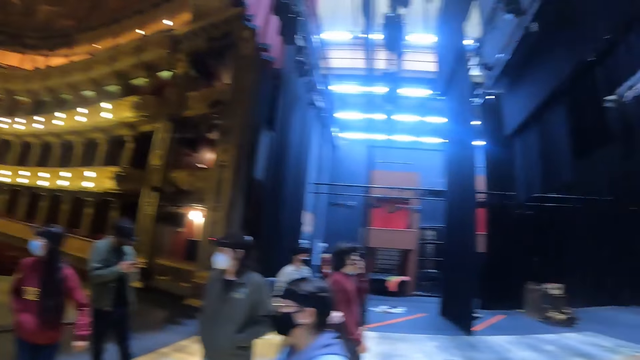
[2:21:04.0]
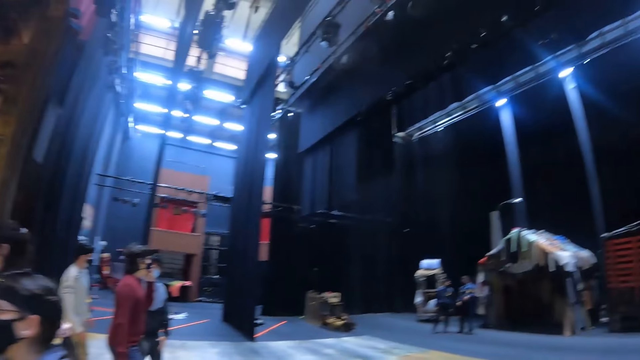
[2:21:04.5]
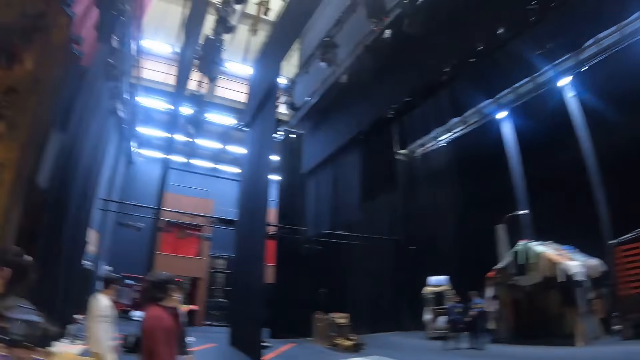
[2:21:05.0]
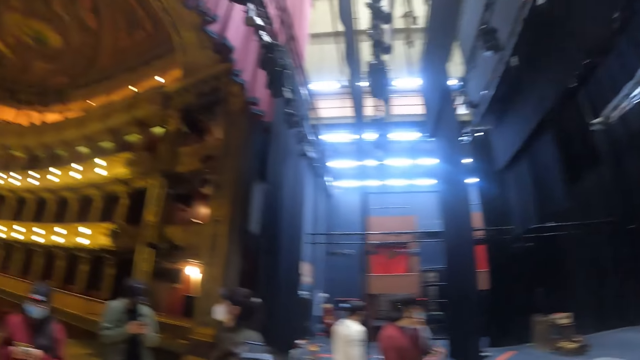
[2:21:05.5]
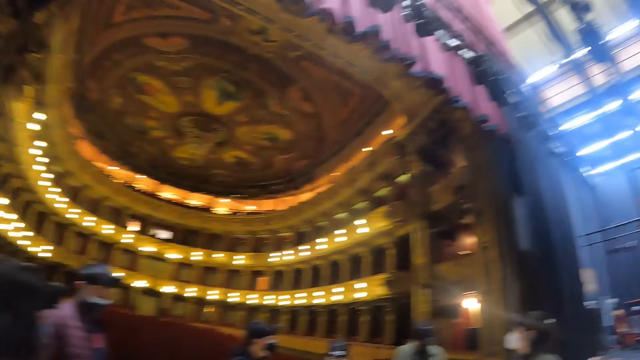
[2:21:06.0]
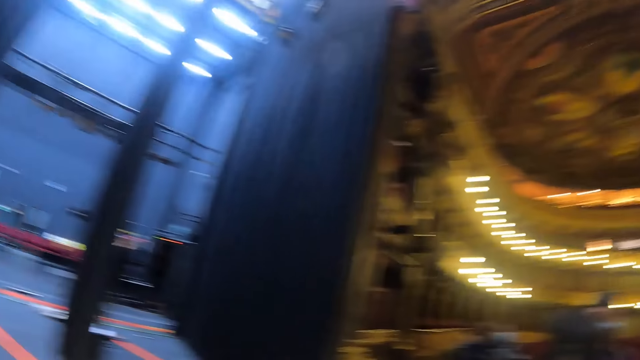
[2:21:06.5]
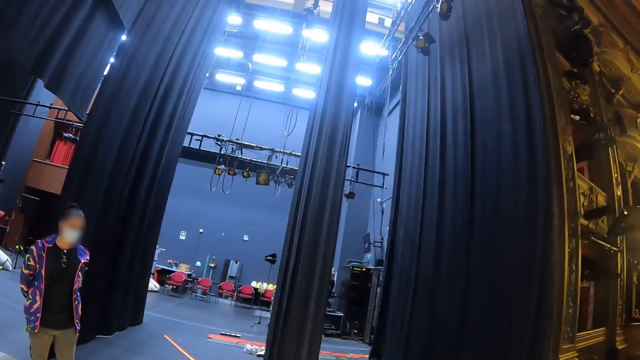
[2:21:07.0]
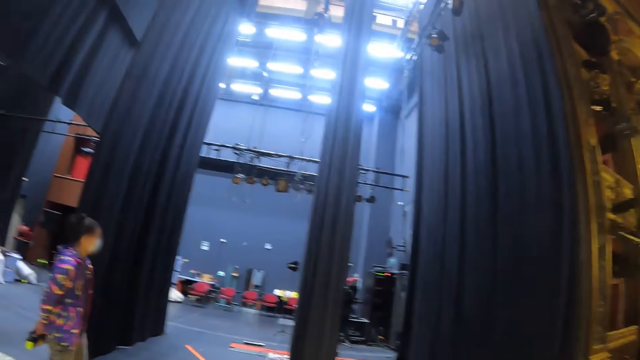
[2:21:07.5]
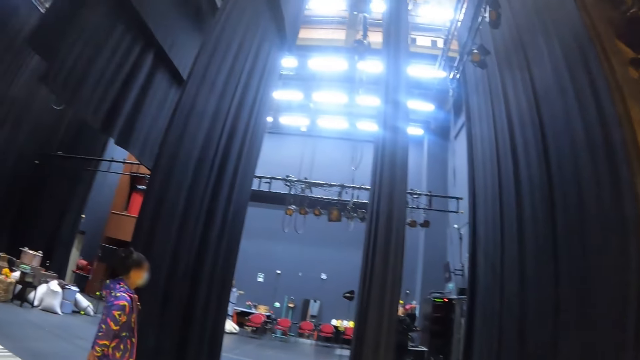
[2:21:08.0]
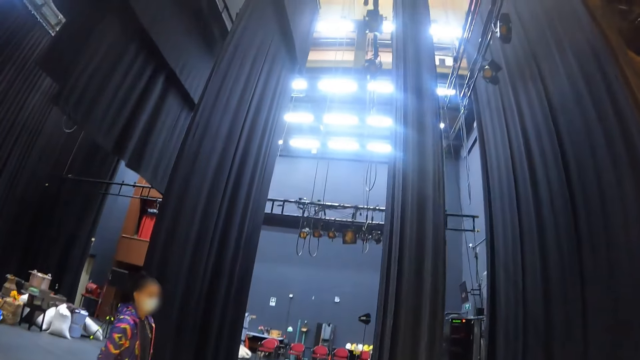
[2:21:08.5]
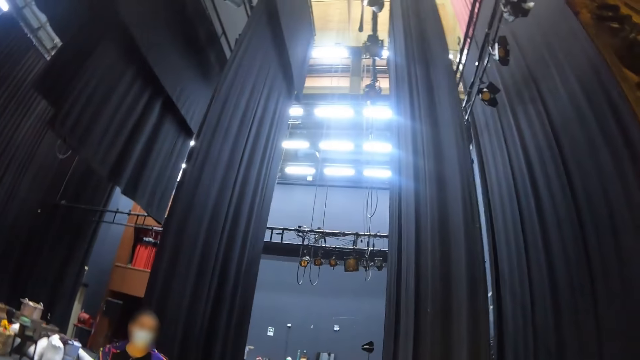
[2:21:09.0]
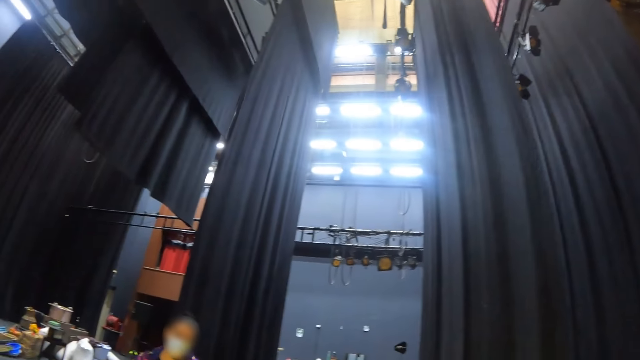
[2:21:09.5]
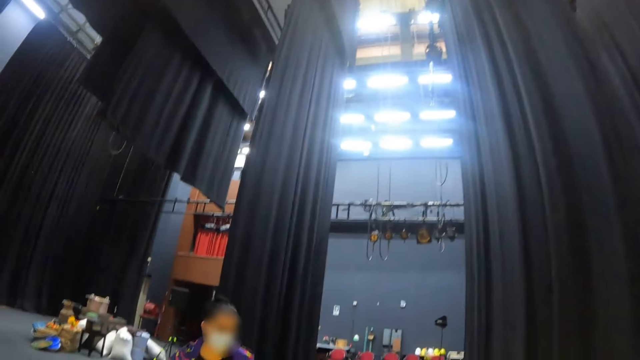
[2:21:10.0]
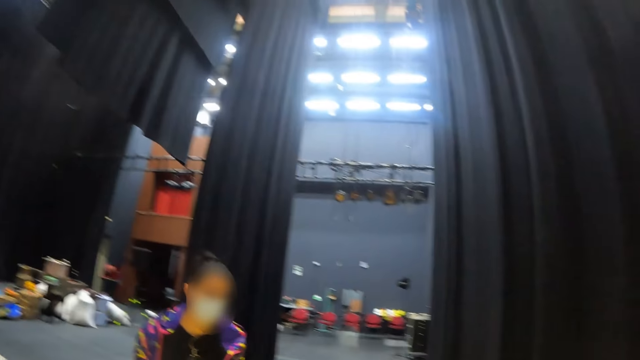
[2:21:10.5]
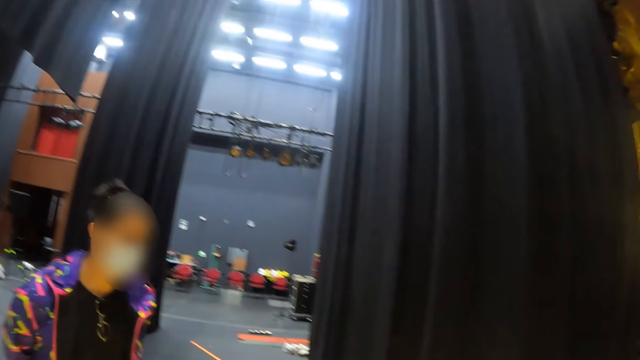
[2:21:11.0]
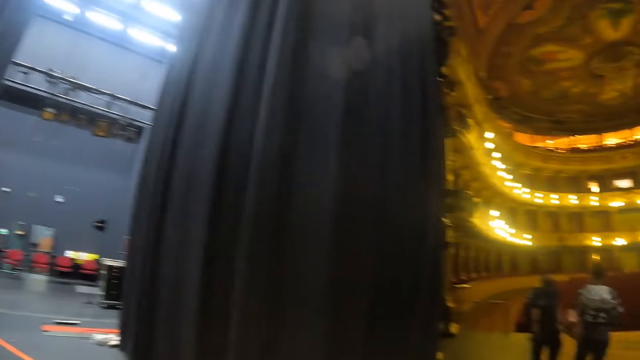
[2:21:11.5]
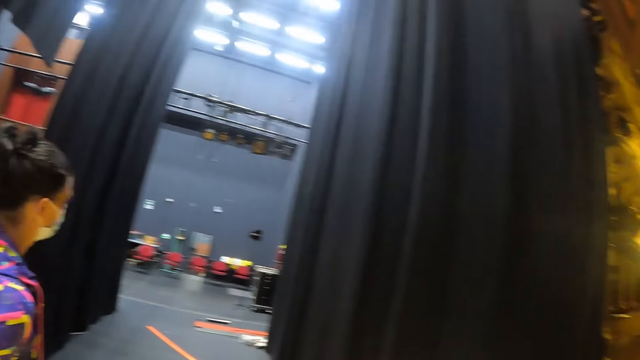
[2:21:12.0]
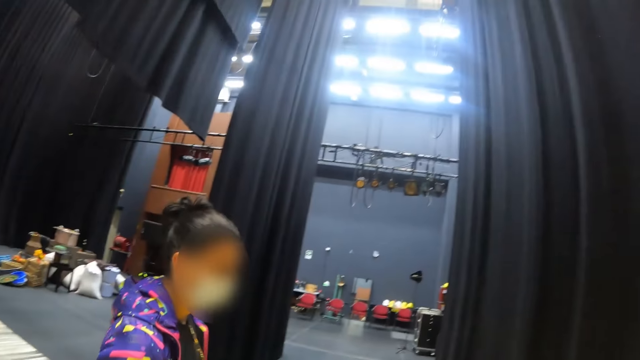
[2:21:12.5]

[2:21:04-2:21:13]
The camera wearer looks around. They look at a woman.

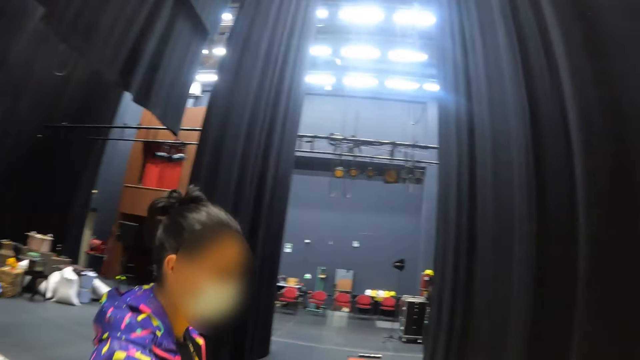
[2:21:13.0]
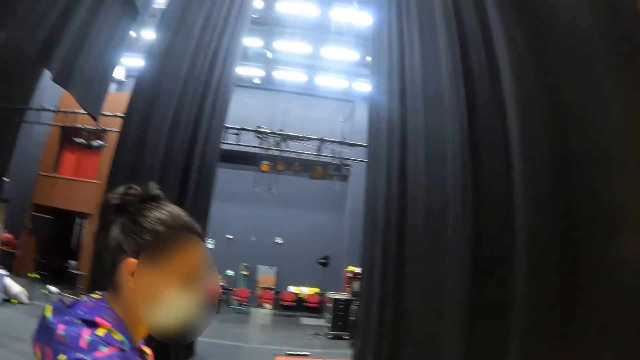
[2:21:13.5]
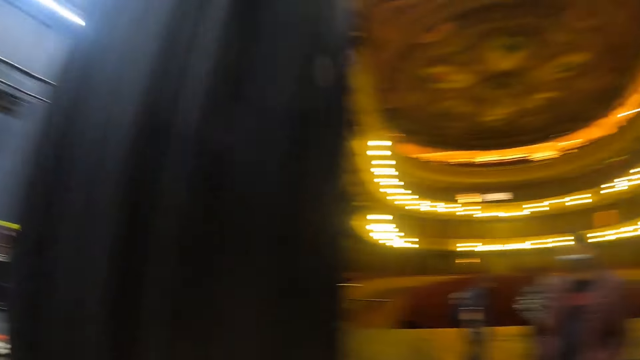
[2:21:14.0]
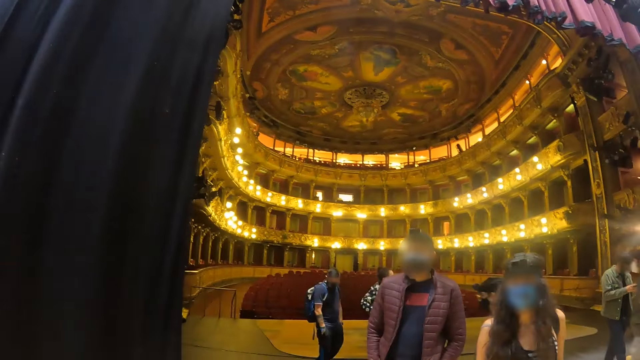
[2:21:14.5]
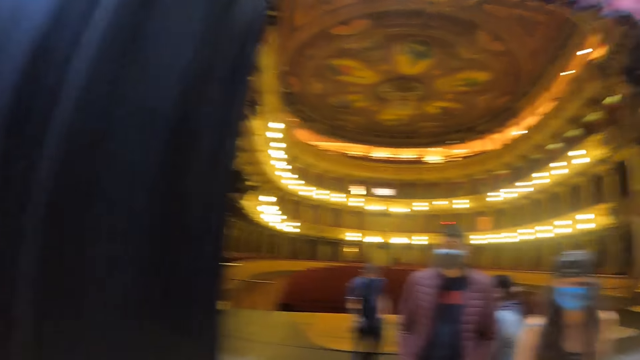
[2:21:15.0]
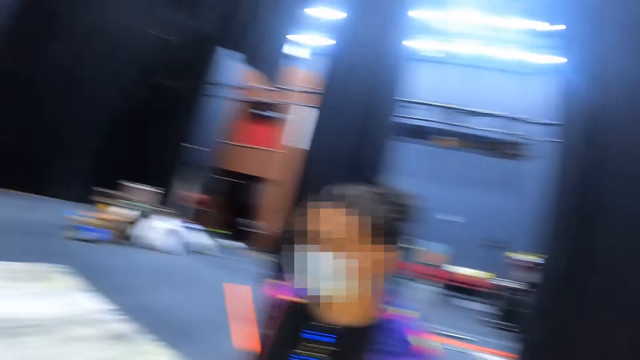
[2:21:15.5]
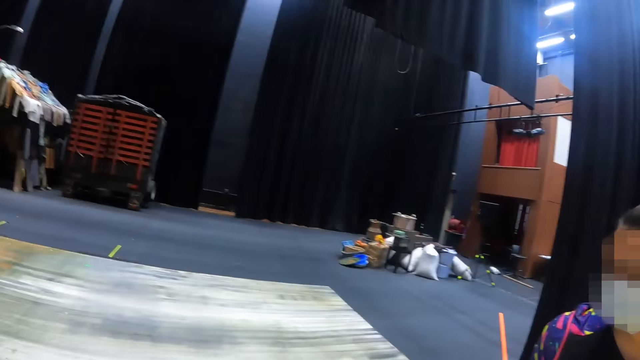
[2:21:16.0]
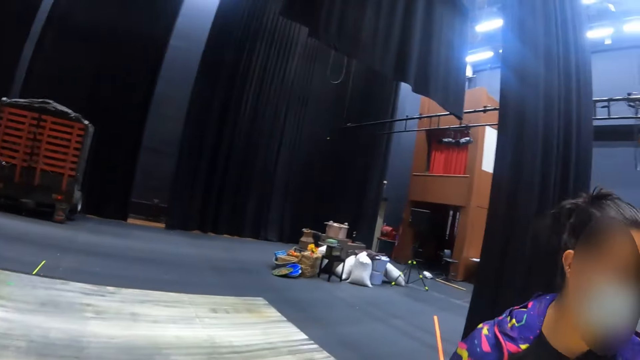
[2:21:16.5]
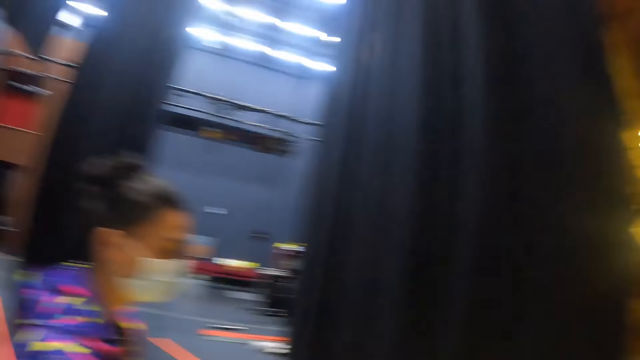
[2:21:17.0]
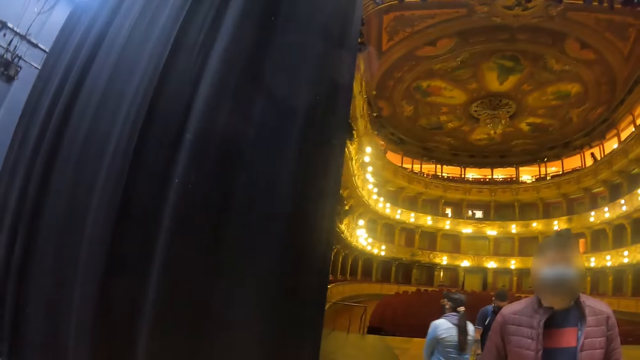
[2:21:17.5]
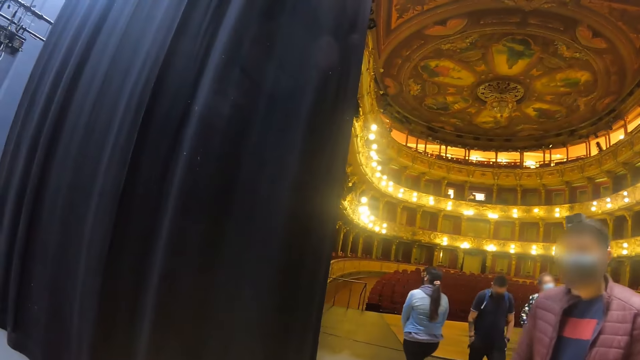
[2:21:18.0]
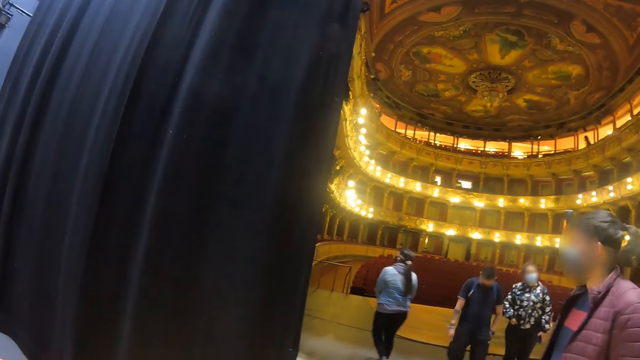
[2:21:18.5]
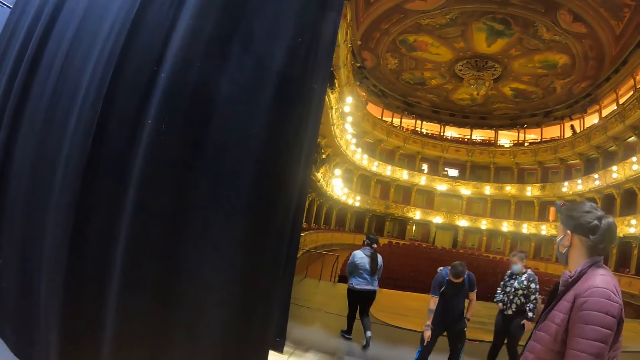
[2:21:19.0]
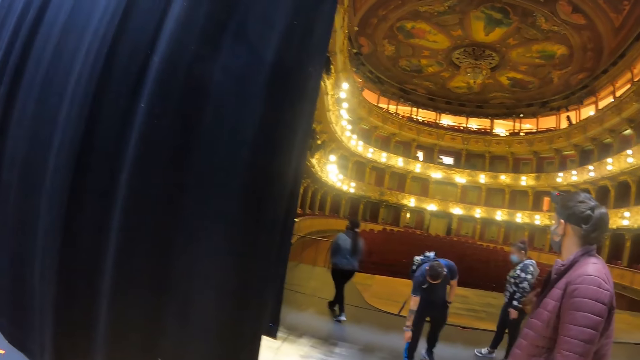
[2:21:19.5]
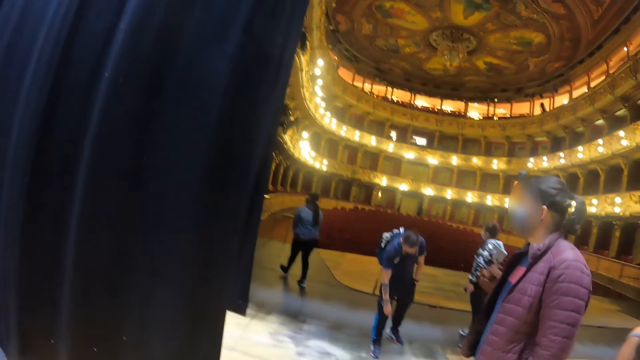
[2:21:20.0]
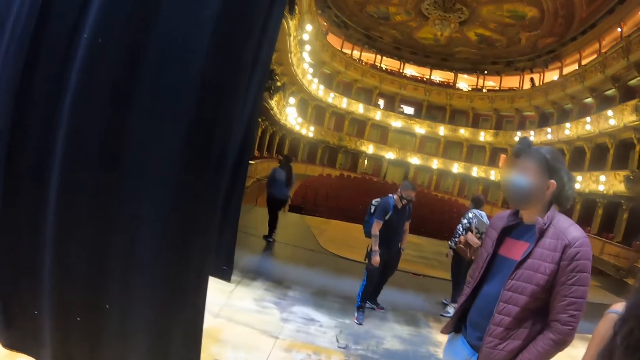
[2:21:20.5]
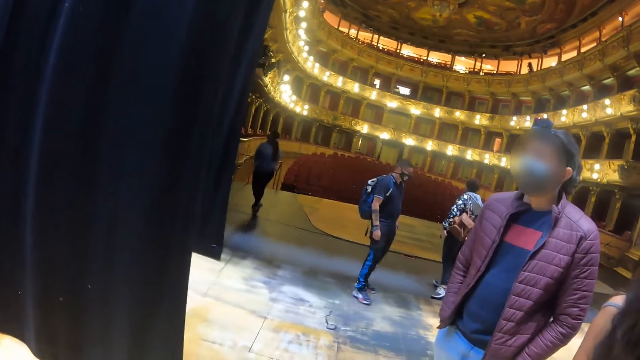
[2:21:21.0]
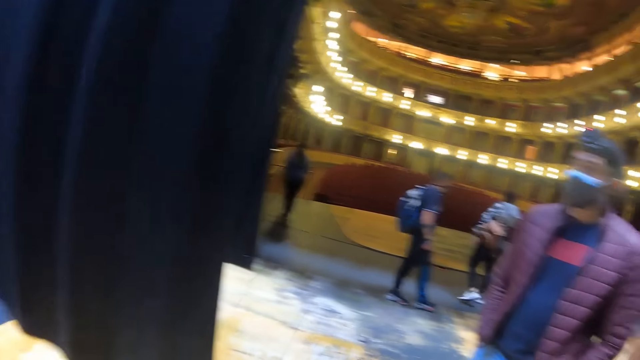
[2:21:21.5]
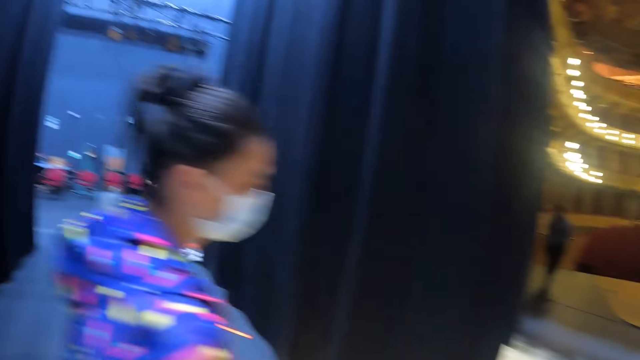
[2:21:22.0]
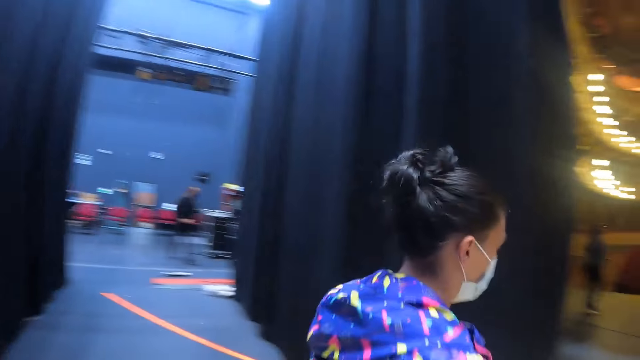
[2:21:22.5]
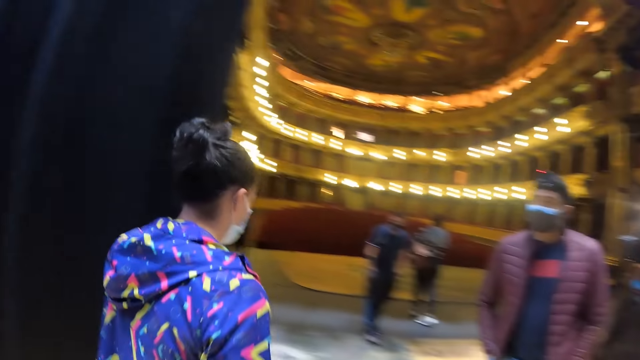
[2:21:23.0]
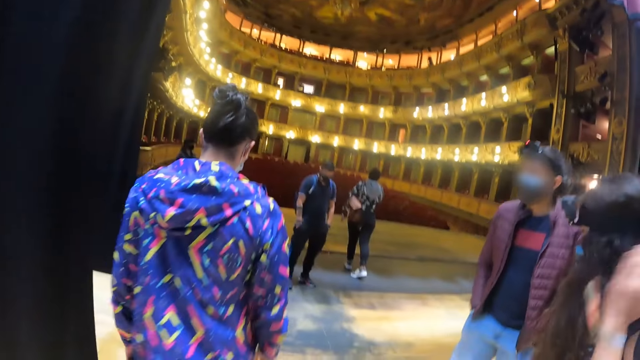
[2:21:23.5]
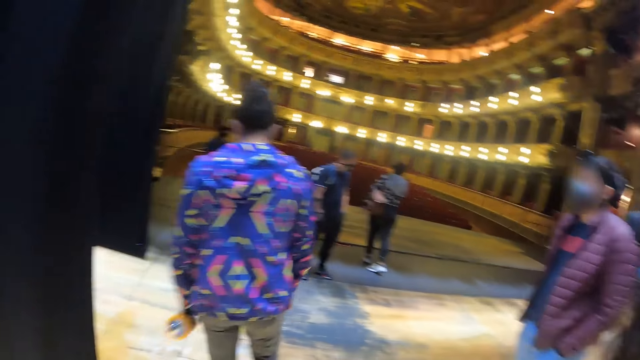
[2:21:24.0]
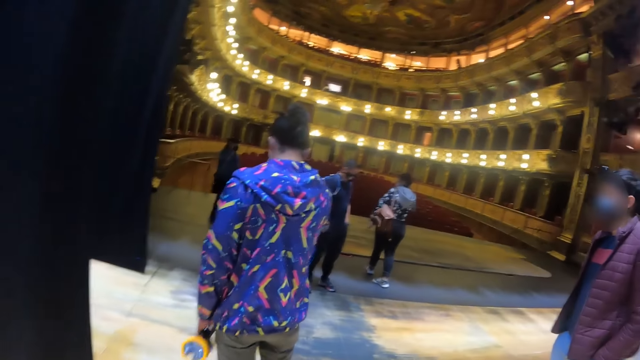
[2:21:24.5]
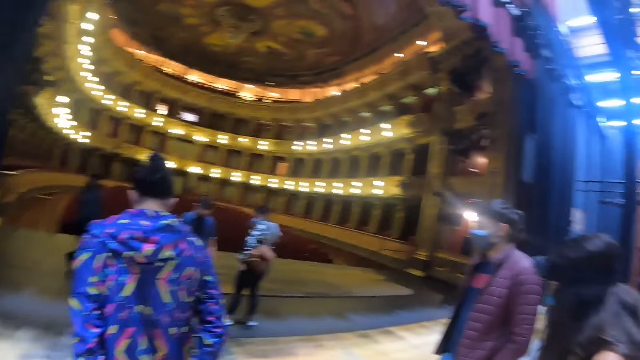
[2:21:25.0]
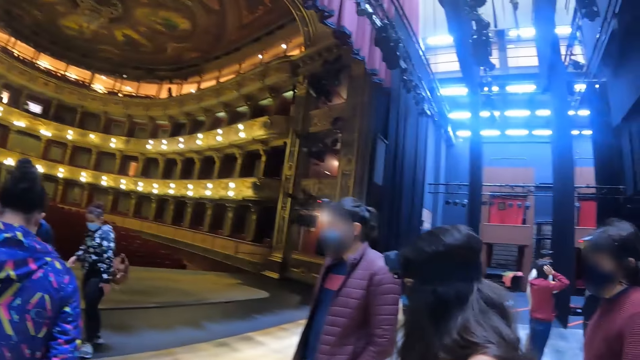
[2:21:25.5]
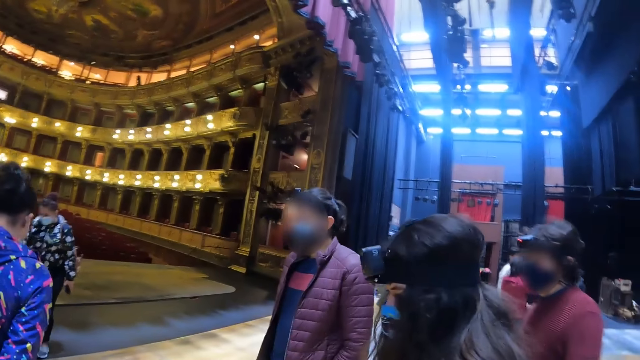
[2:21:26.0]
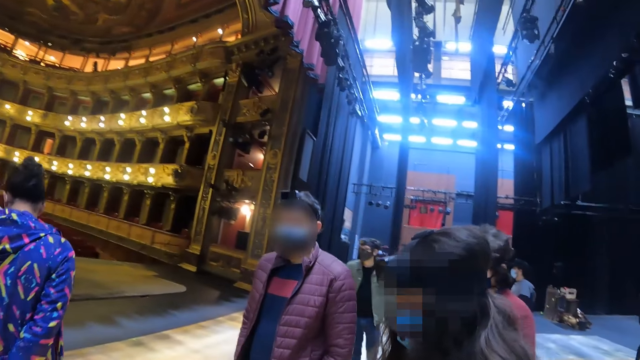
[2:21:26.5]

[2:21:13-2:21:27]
The camera wearer looks around. They look around again. A woman stands close to the camera wearer. A man walks around.
